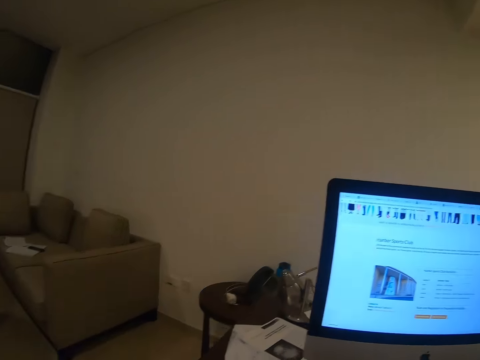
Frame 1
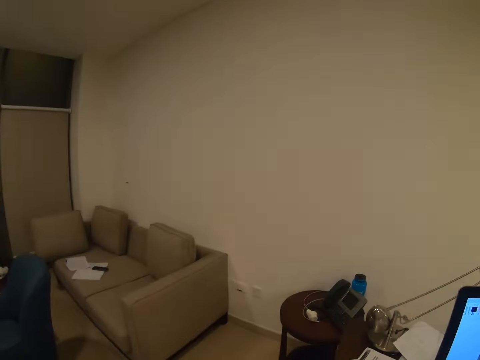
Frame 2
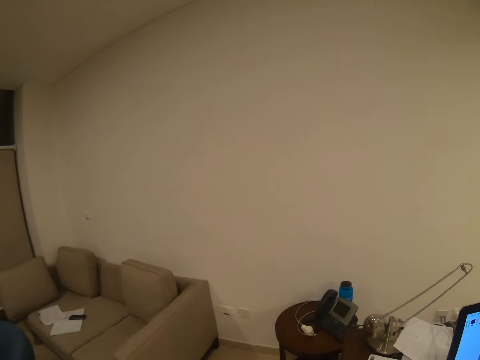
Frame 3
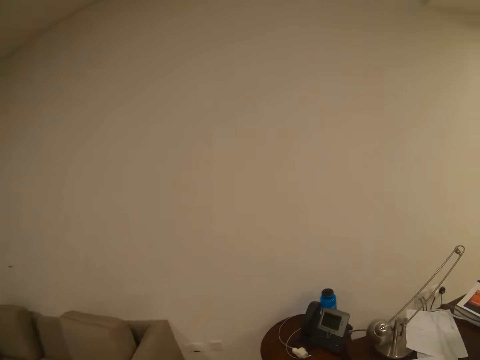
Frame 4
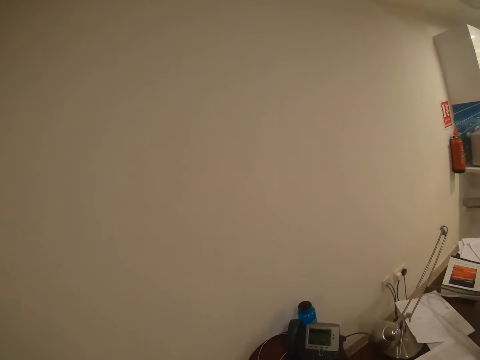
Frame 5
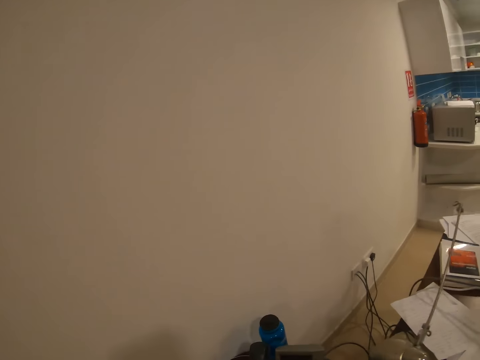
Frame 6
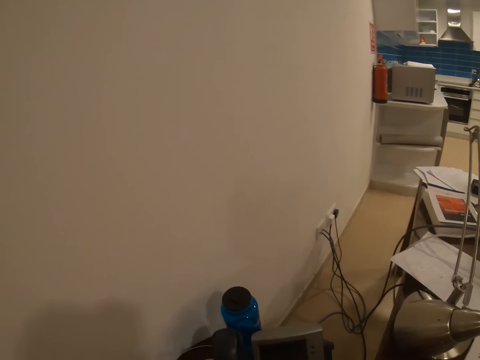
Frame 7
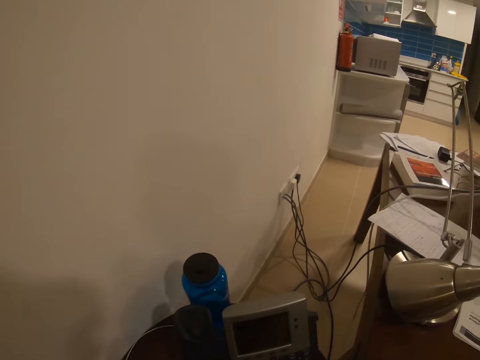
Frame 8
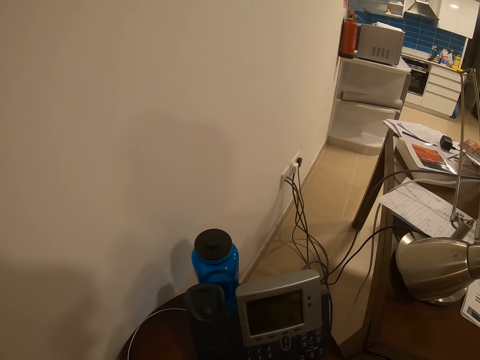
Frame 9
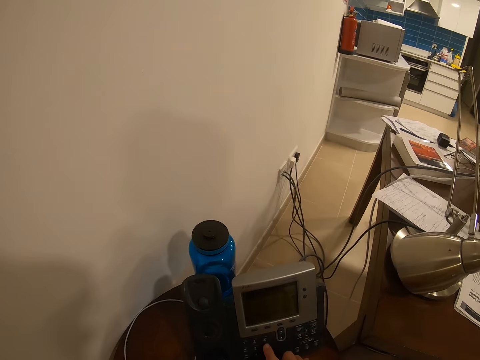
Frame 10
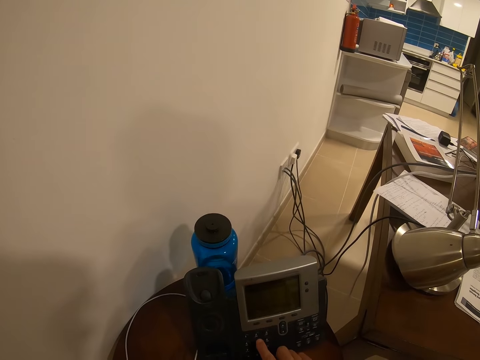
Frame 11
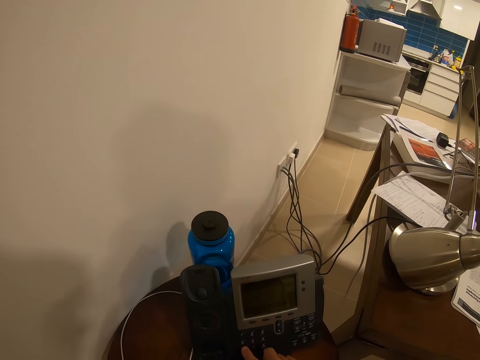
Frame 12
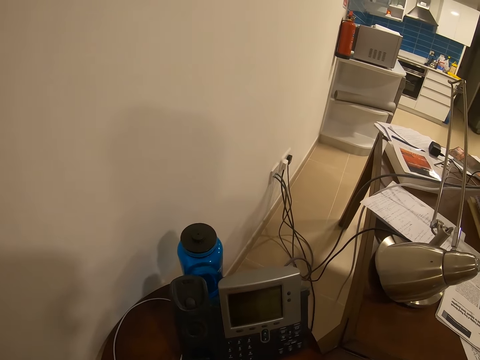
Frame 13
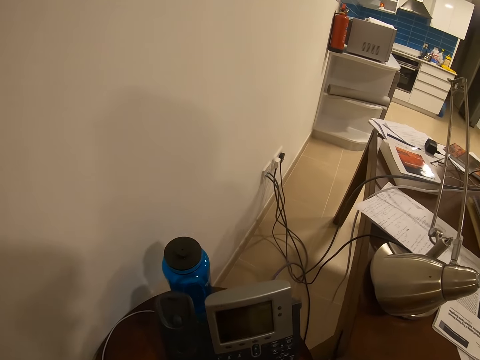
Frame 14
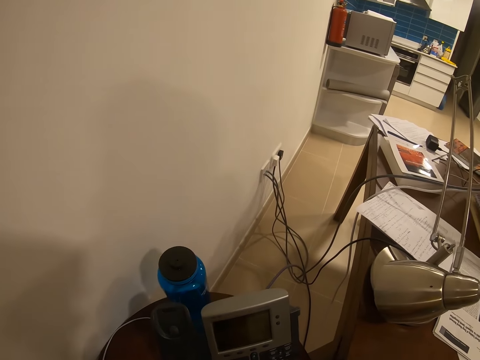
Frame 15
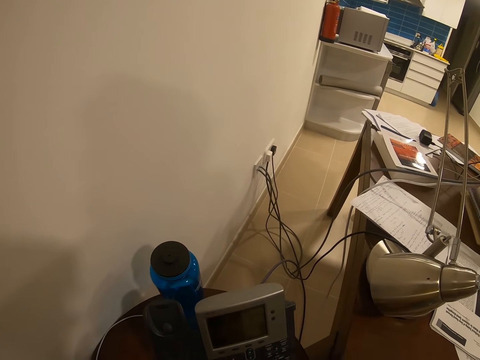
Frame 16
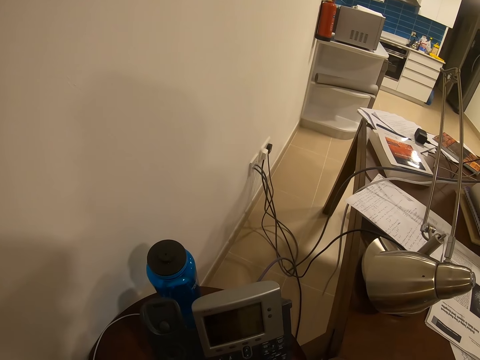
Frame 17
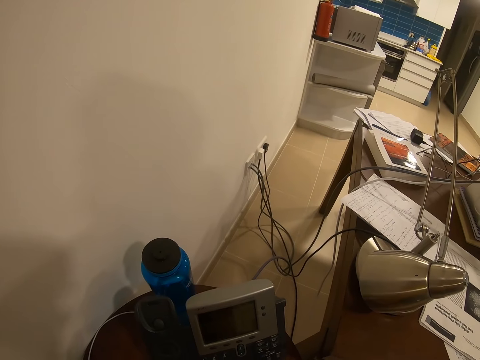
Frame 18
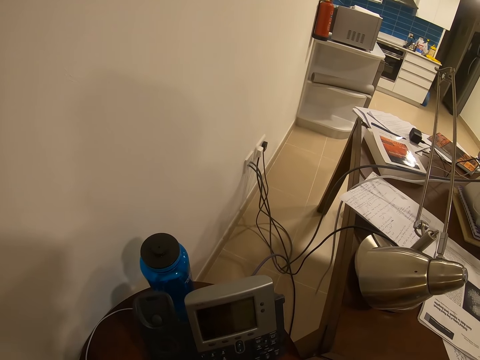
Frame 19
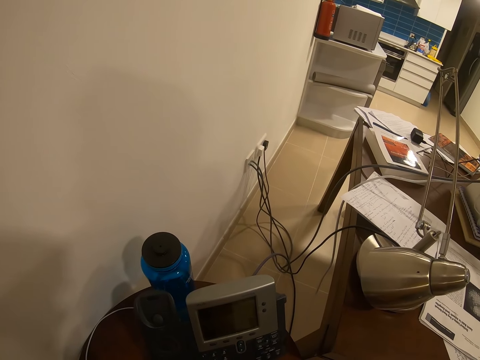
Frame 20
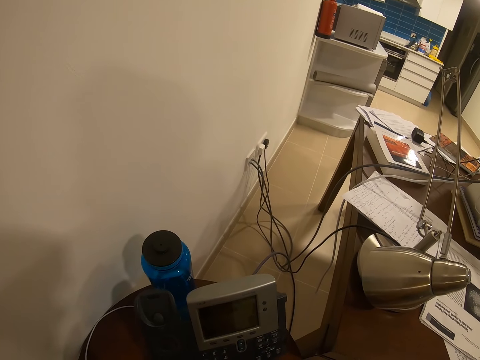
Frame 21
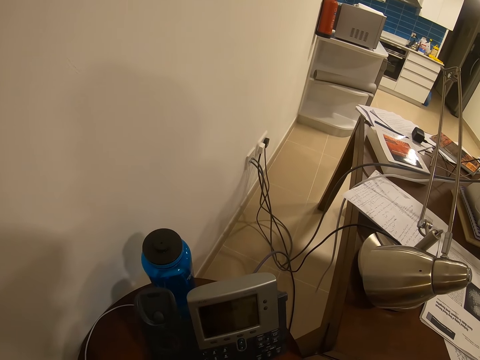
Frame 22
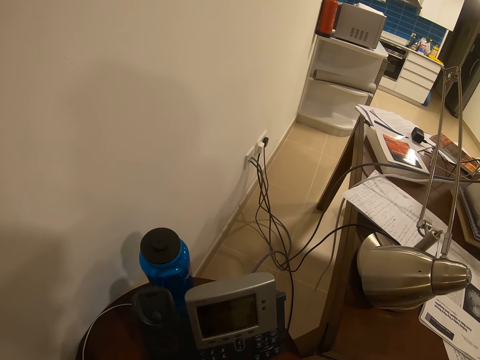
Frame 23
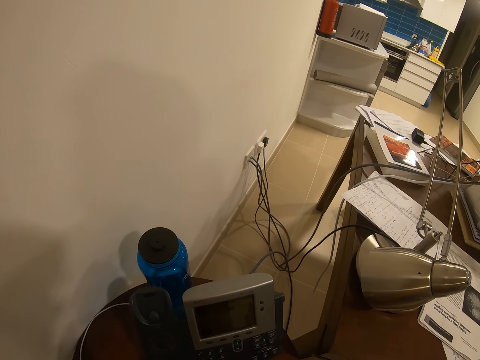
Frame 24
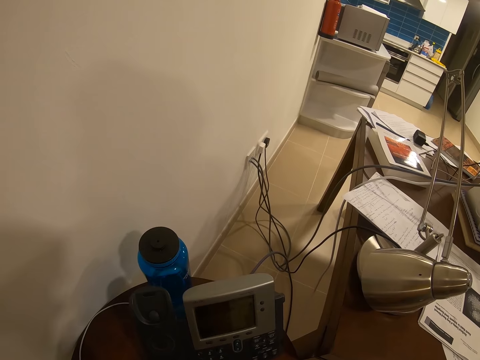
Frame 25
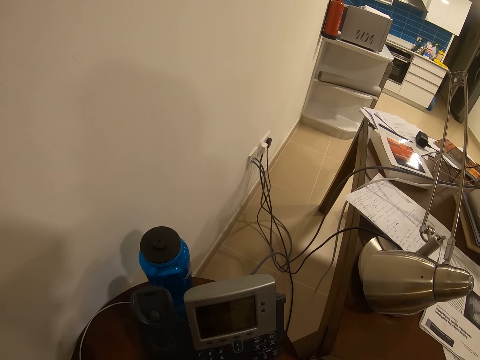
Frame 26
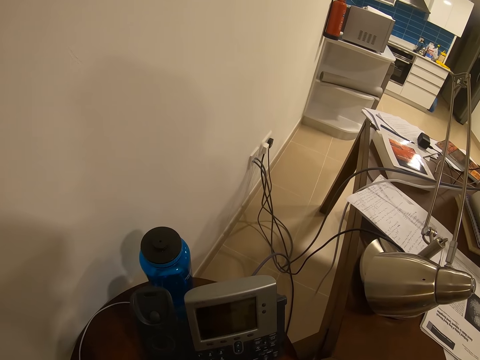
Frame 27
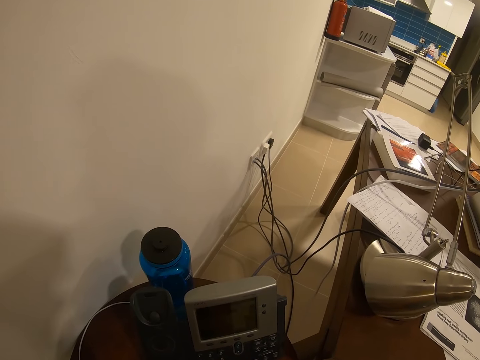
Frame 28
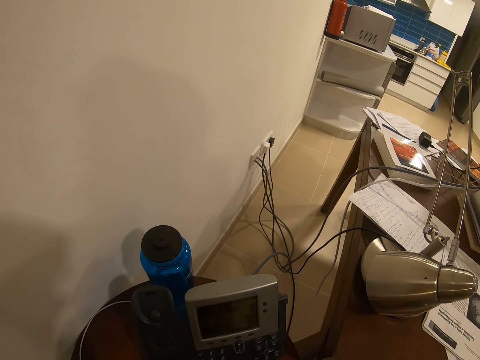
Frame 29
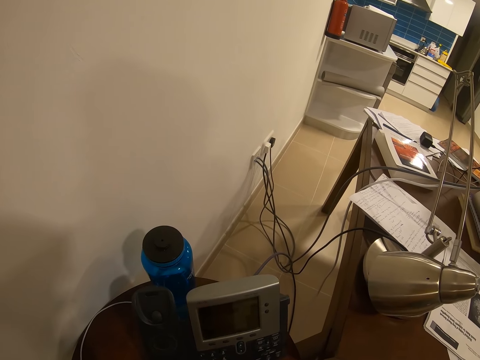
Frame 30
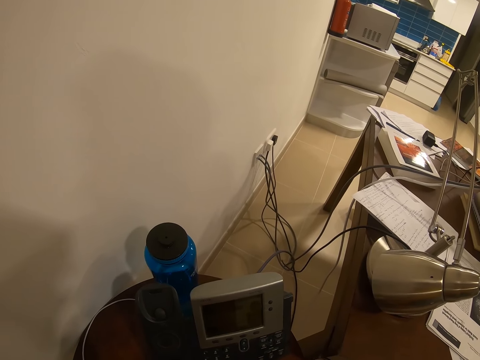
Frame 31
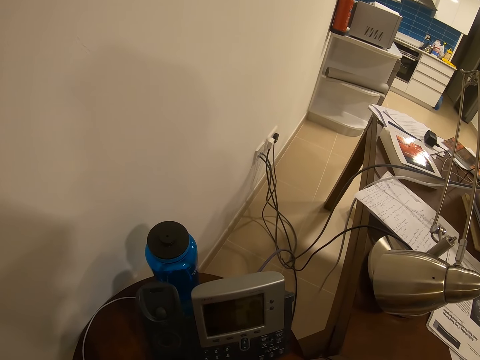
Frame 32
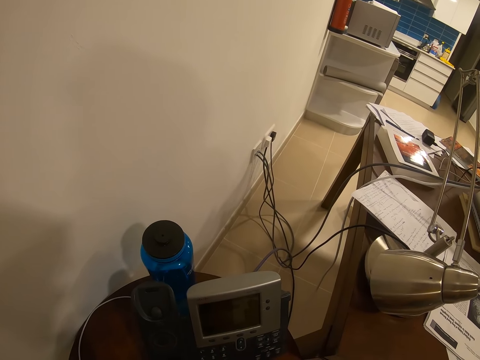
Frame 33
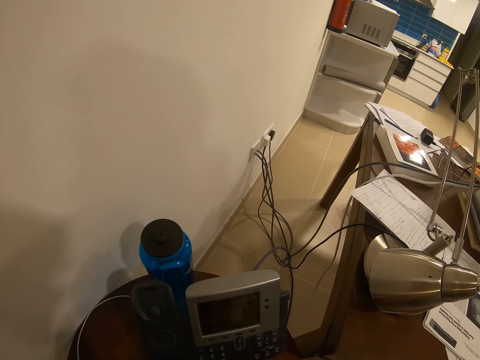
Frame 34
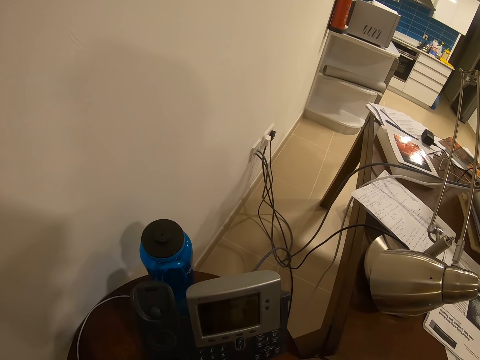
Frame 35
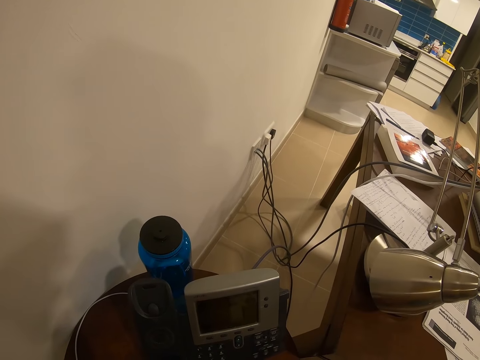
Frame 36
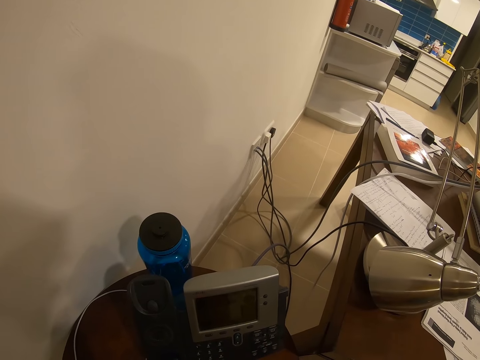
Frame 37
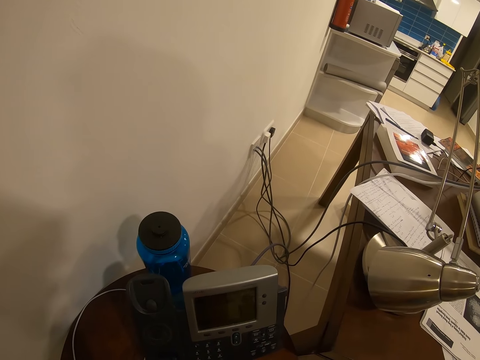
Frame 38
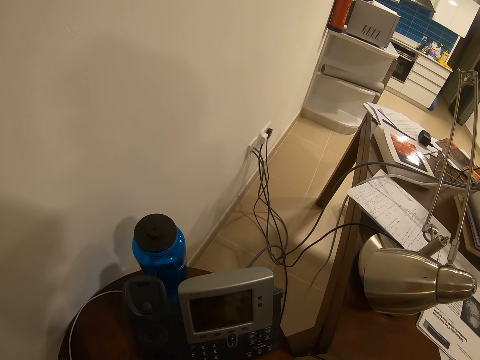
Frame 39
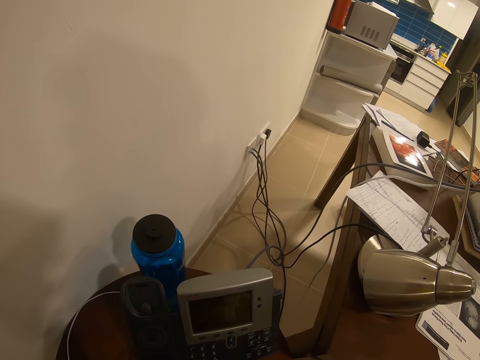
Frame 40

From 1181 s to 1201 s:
The camera wearer moves around. They take a telephone. They dial a number. They press the telephone. They talk on the telephone.

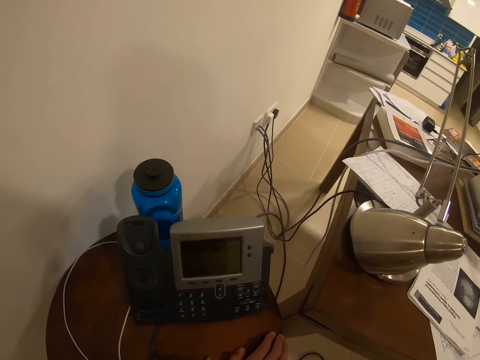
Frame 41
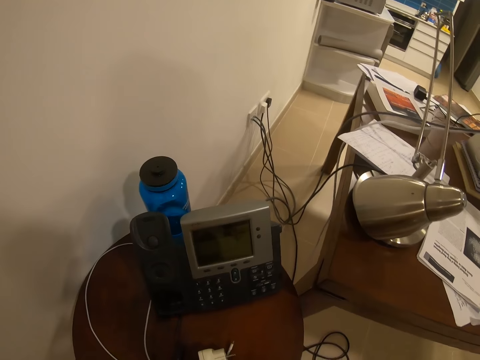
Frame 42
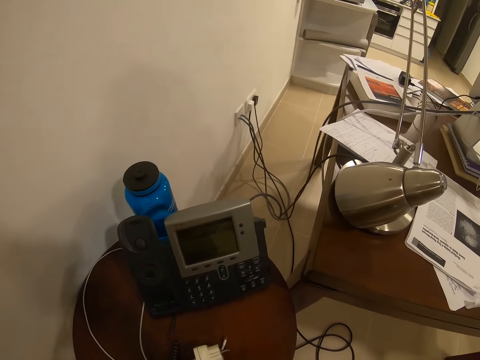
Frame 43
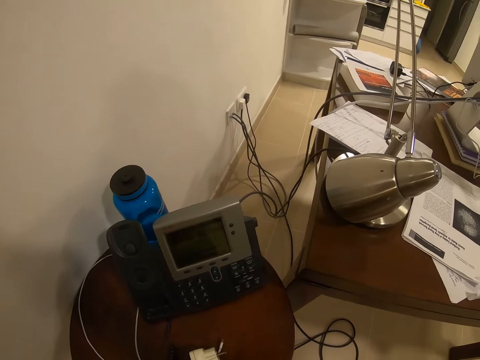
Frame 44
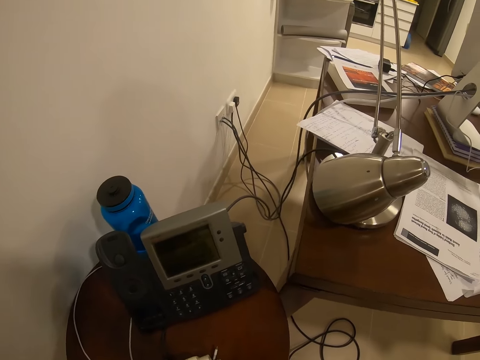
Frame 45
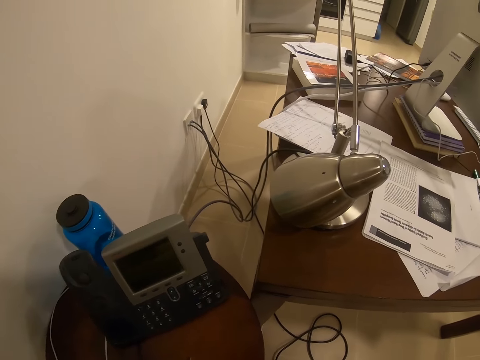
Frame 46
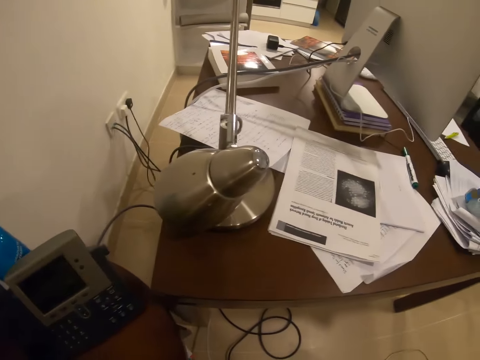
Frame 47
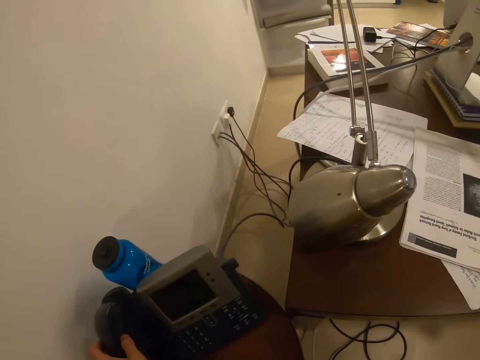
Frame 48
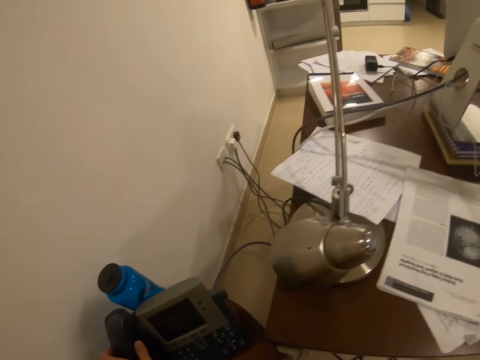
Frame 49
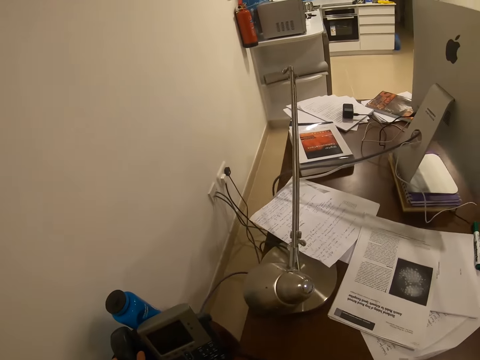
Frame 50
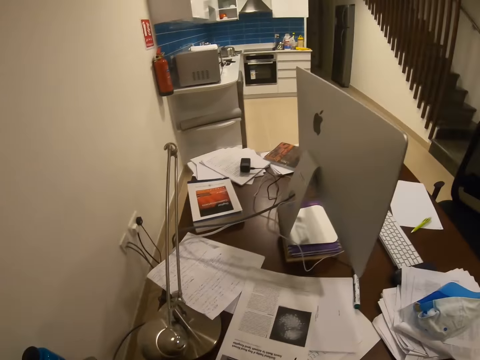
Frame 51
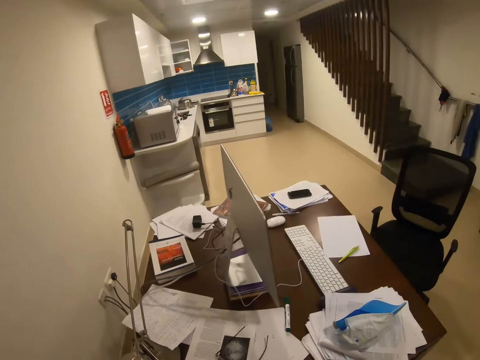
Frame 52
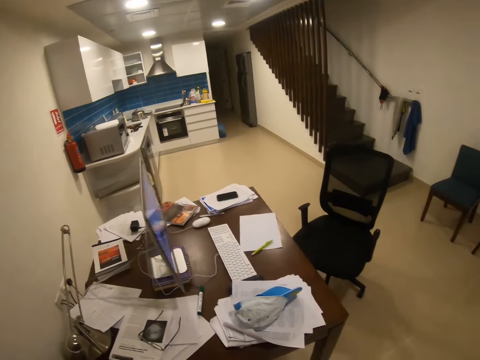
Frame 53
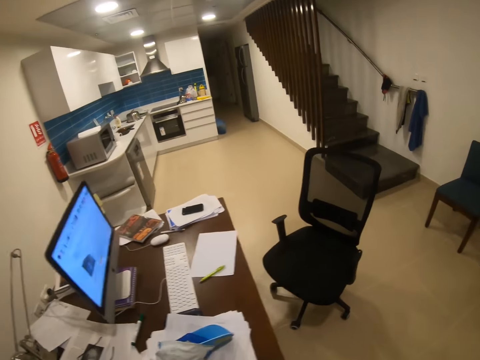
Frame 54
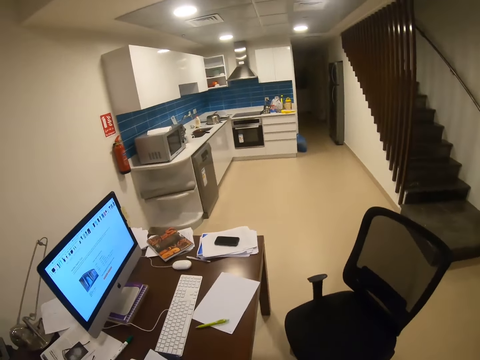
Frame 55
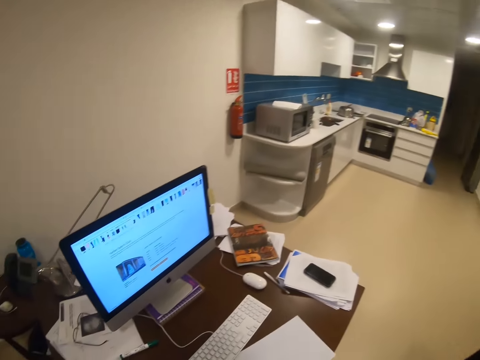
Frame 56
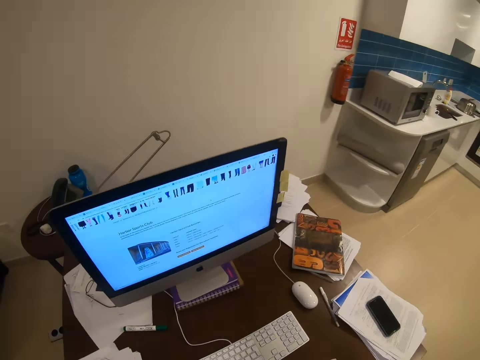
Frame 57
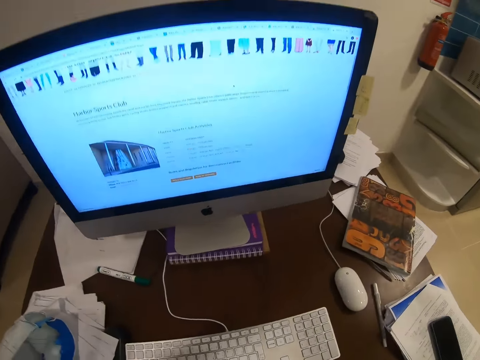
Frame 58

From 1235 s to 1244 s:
The camera wearer raises his hand. He does something. He hangs the phone. He puts the phone on the table. He puts glasses on the table. He moves around the room.
